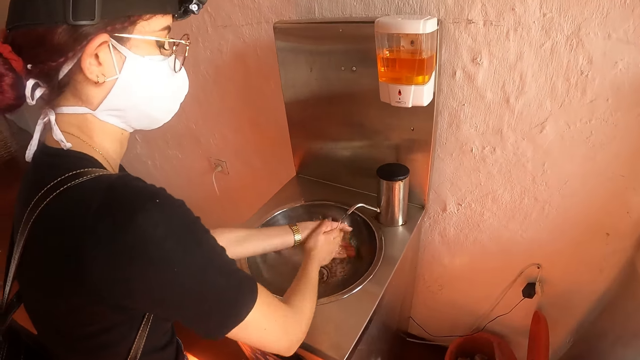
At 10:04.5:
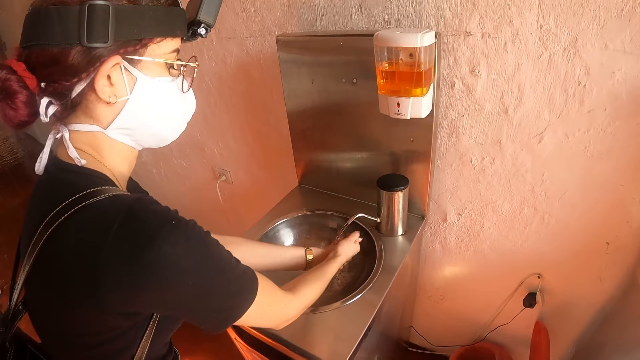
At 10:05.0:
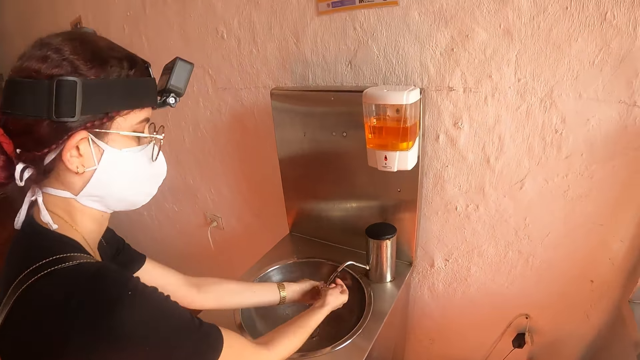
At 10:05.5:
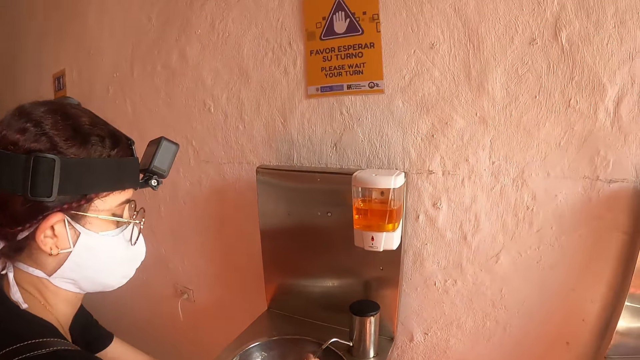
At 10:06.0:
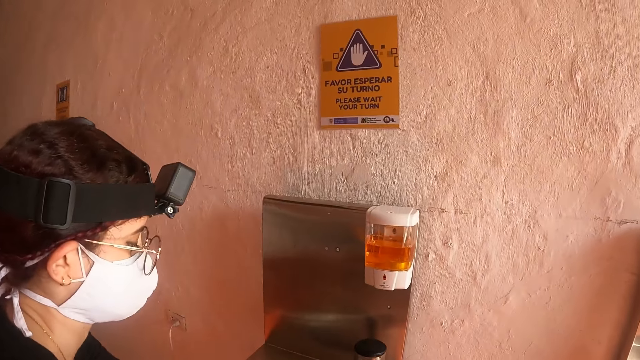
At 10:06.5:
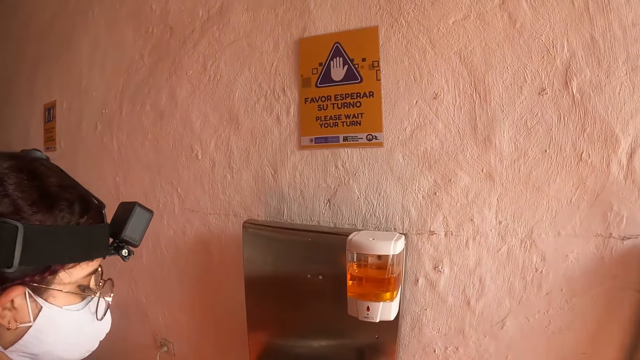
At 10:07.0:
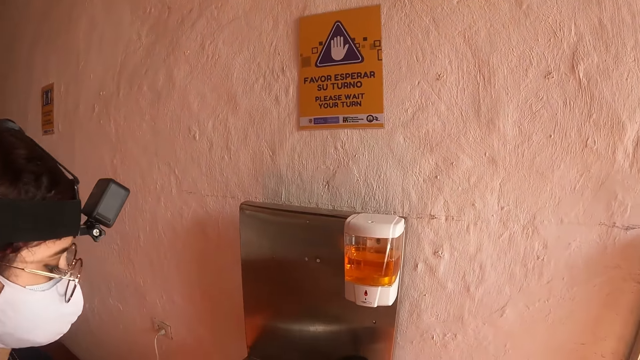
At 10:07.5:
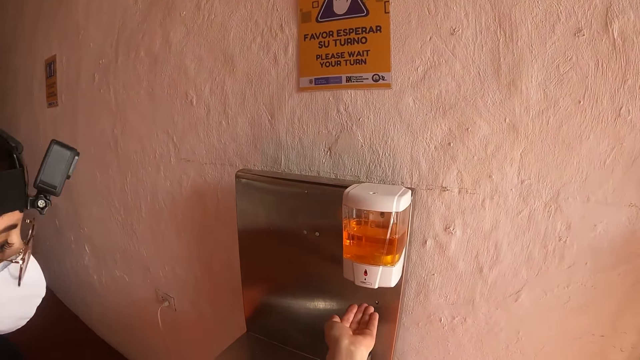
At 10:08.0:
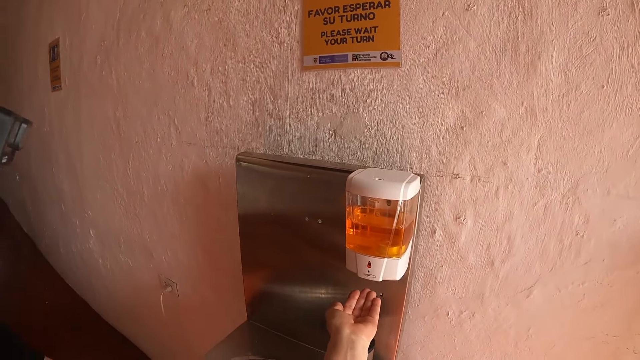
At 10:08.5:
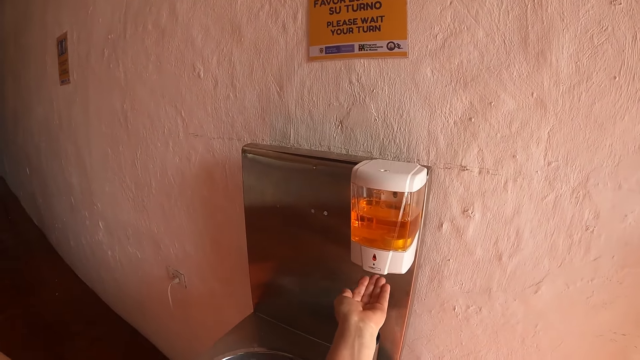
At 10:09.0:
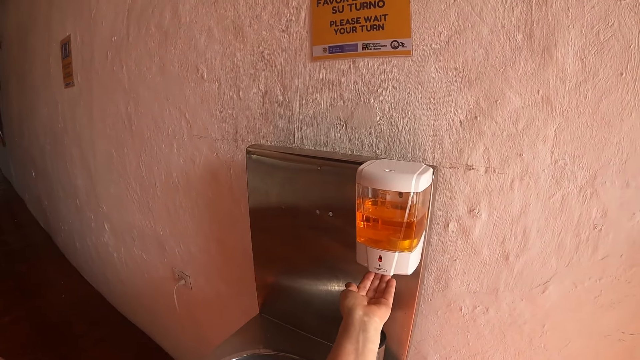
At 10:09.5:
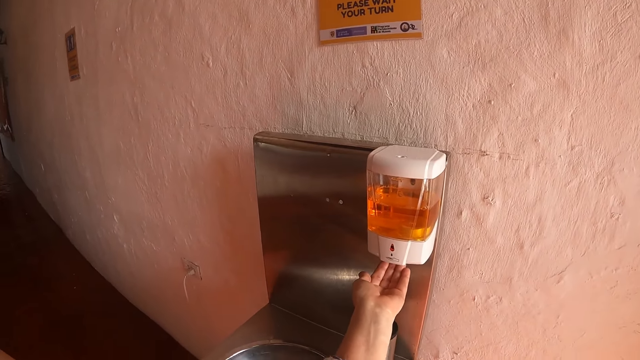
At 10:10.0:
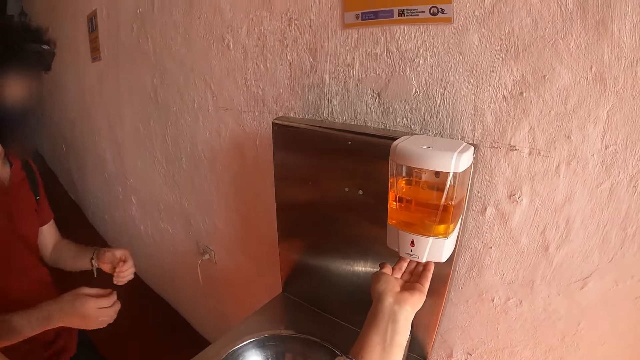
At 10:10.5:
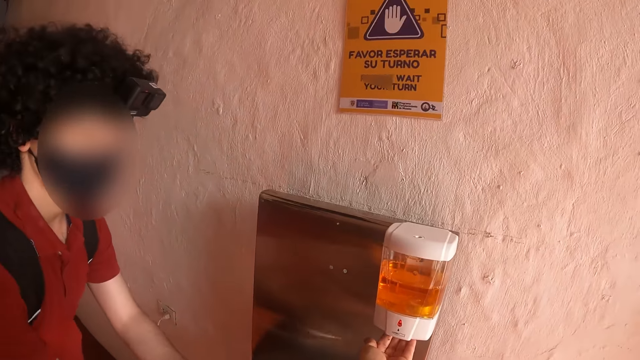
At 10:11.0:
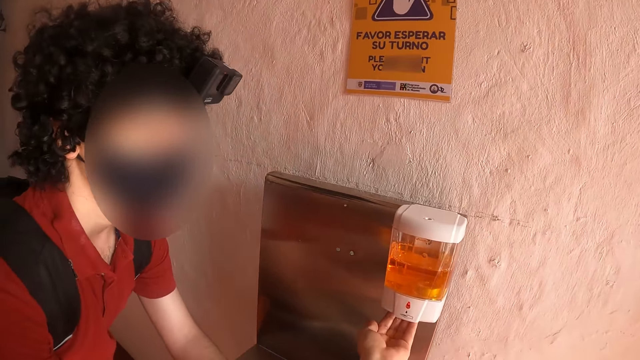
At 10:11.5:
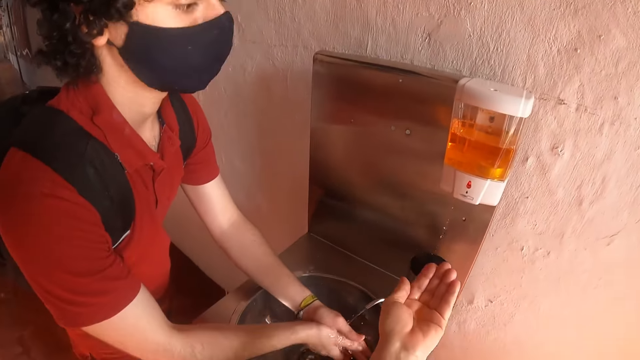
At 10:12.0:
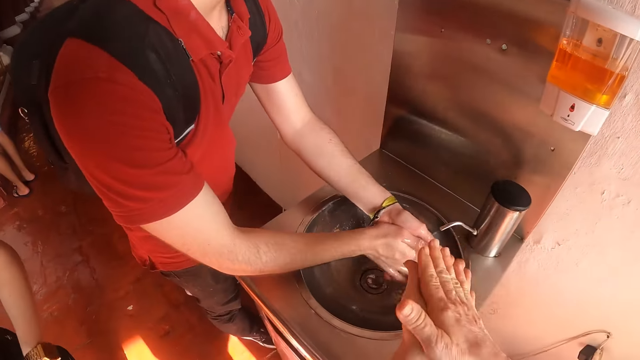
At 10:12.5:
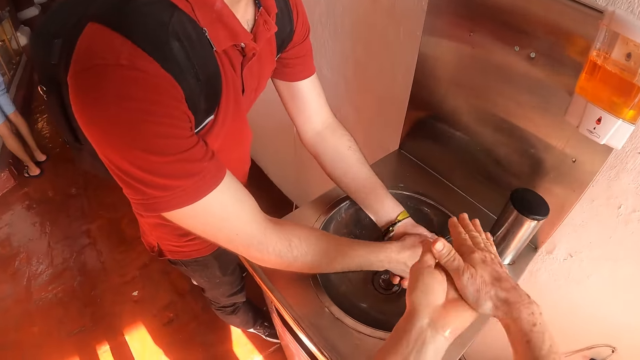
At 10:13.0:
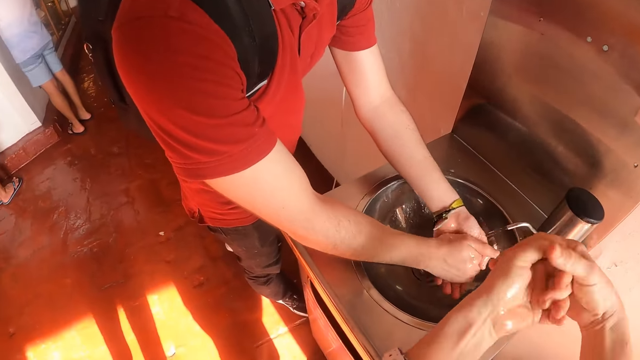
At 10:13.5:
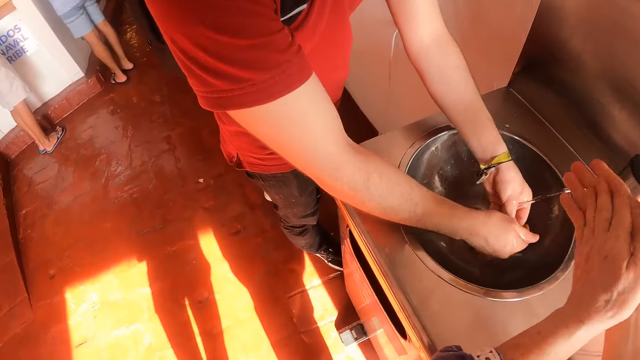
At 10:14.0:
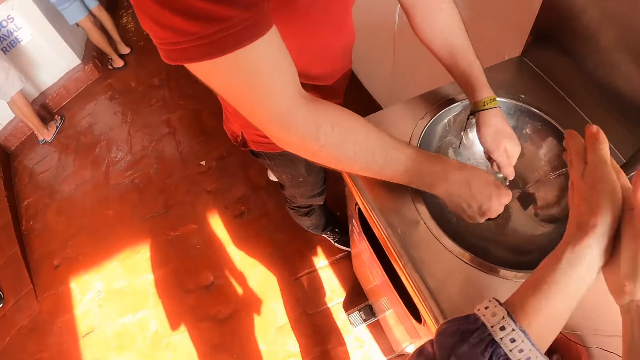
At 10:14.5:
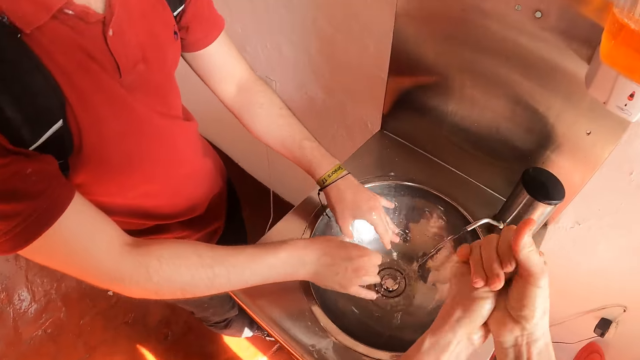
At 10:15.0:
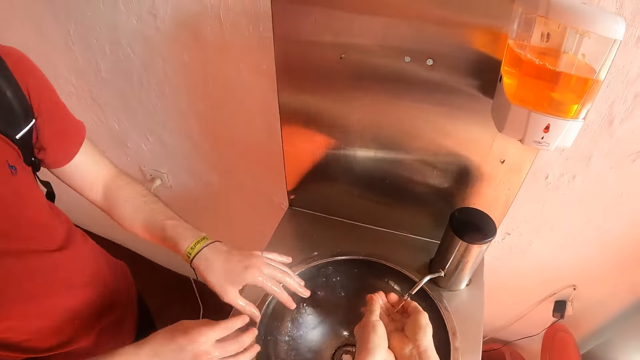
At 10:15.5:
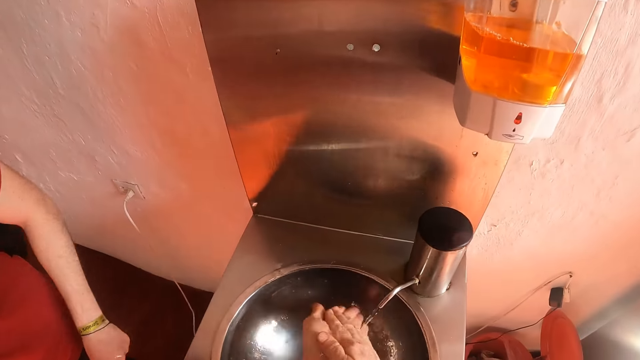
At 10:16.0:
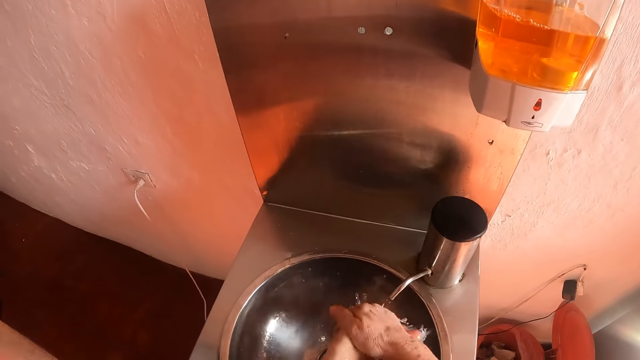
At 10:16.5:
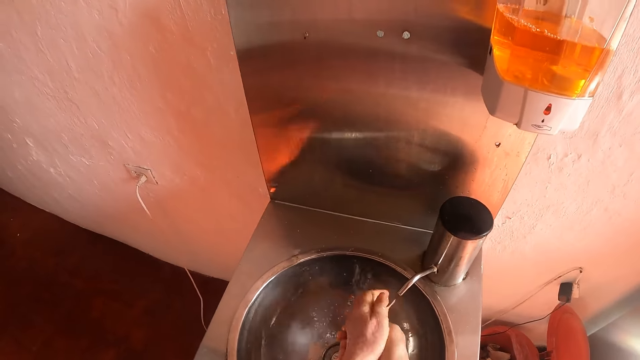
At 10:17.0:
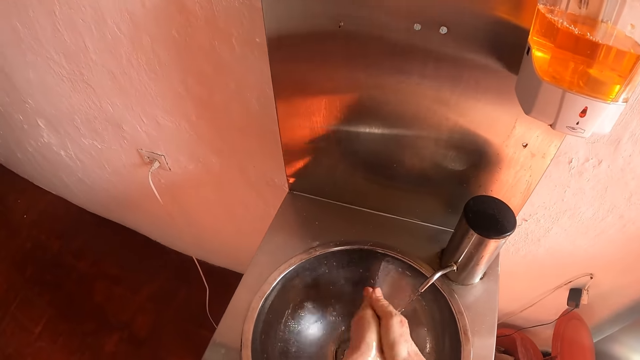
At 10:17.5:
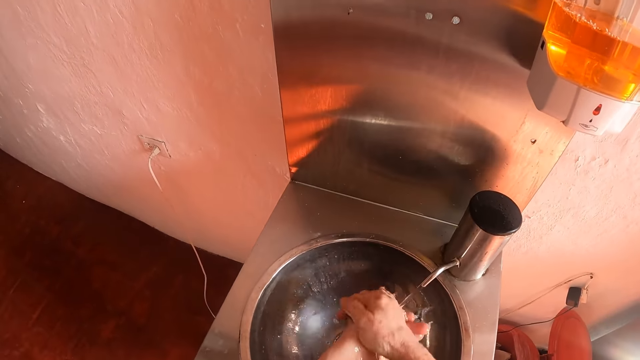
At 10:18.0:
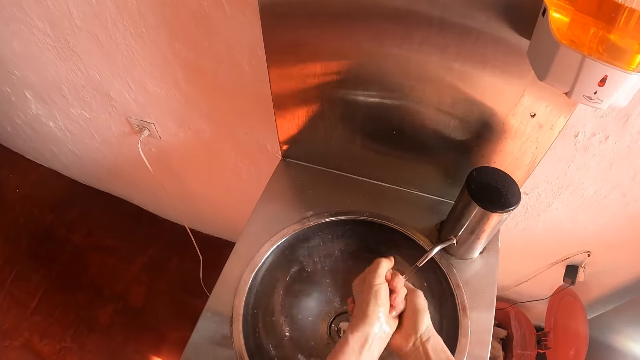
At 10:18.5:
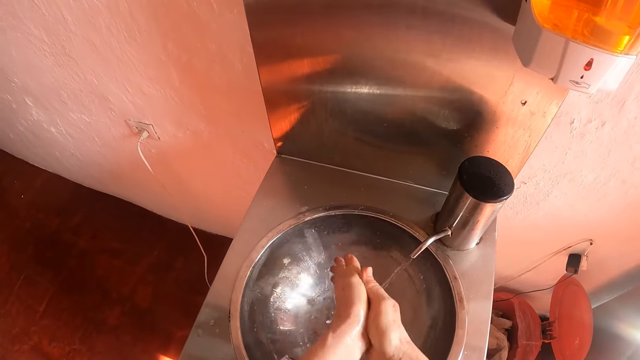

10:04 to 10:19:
The camera wearer applies hand washing soap on her hands. A man washes his hands in the sink. The camera wearer rubs her hands. She washes her hands in the sink.

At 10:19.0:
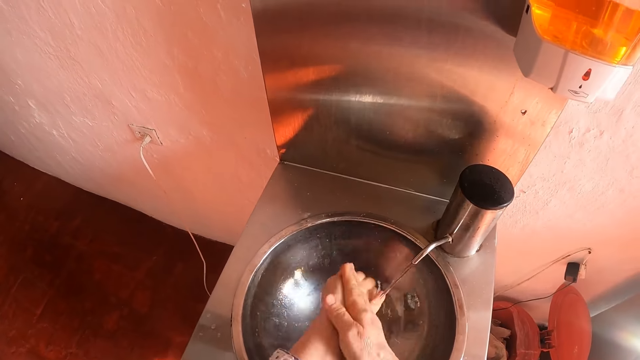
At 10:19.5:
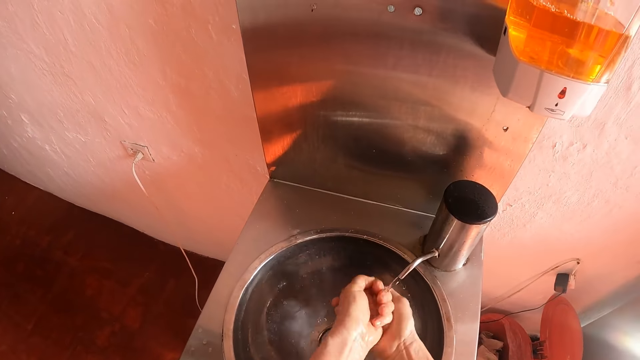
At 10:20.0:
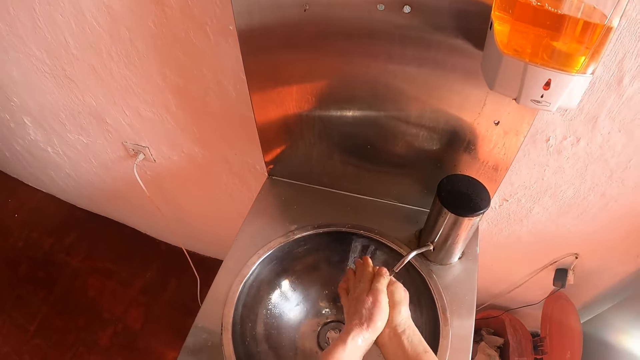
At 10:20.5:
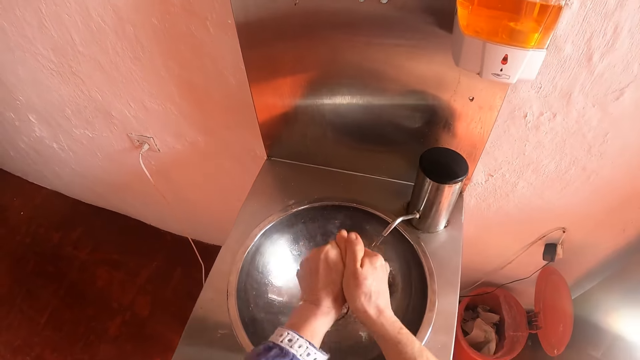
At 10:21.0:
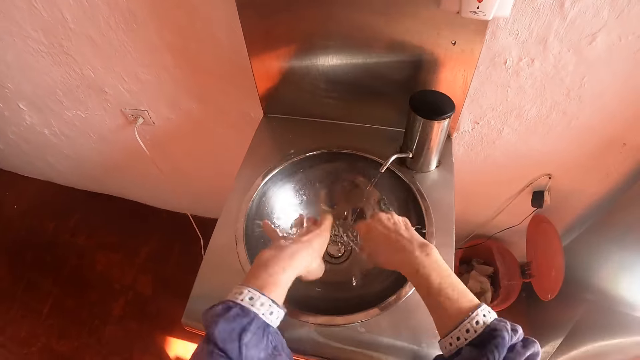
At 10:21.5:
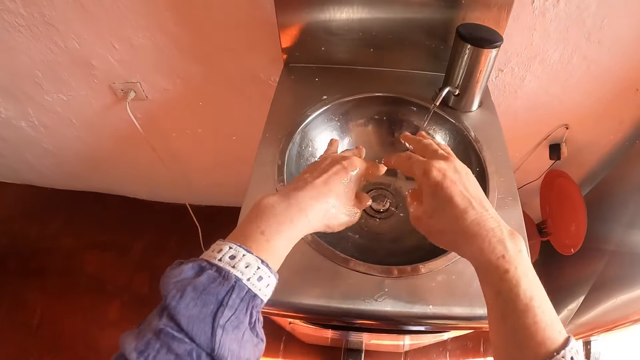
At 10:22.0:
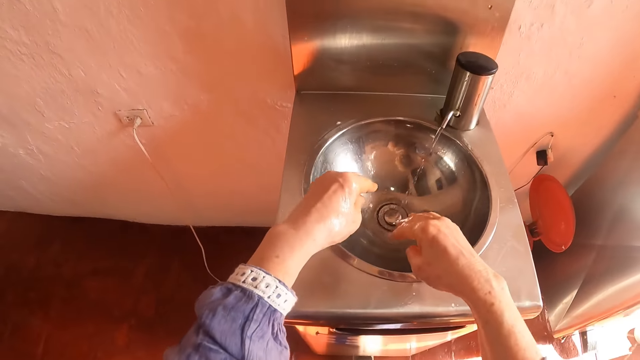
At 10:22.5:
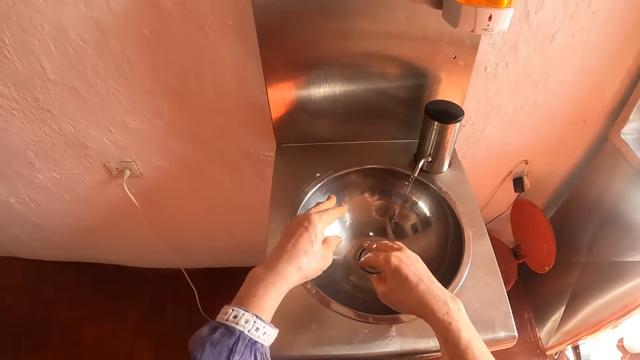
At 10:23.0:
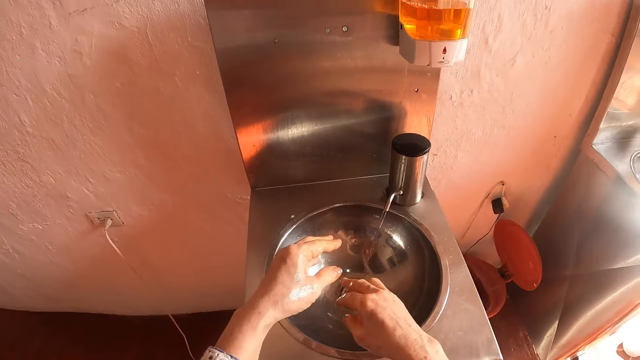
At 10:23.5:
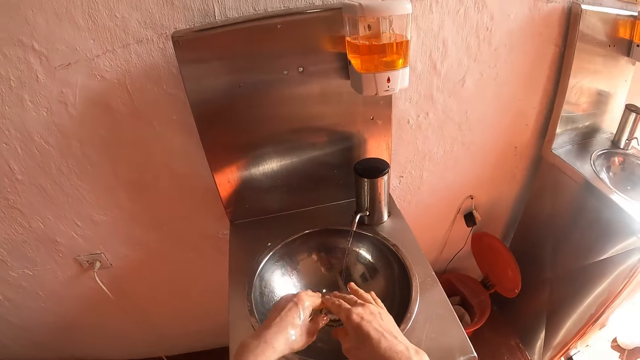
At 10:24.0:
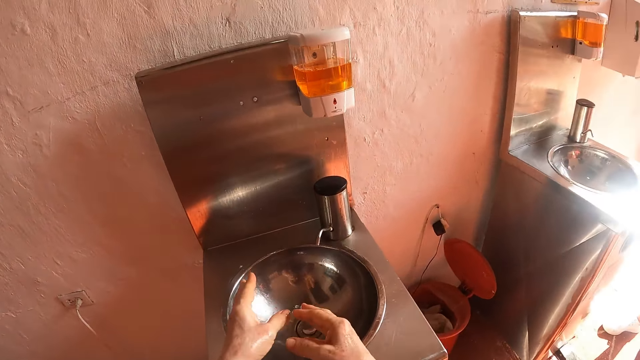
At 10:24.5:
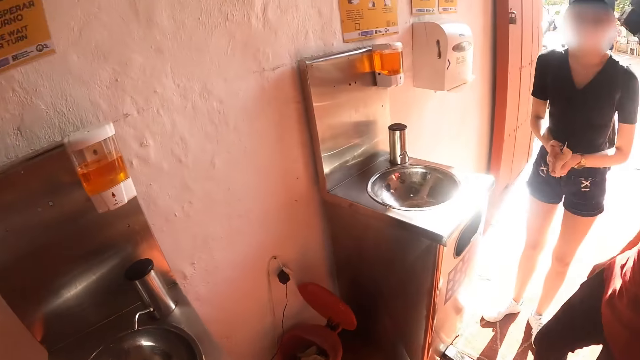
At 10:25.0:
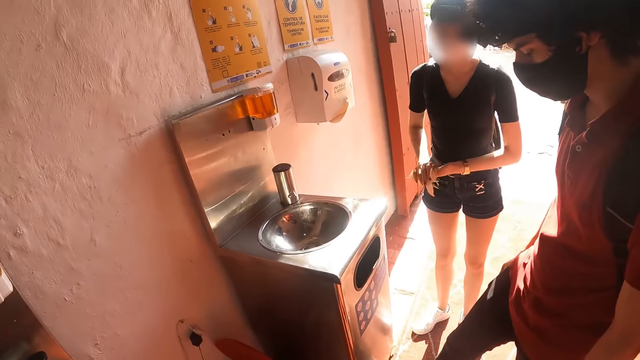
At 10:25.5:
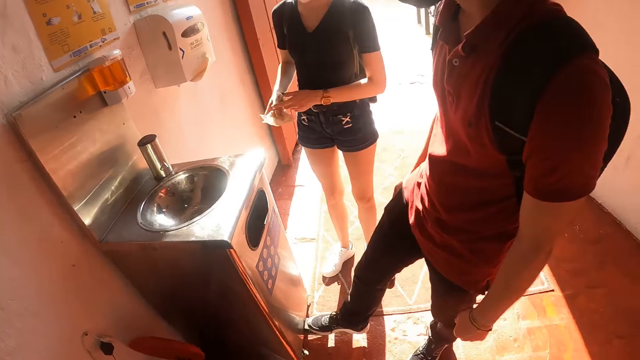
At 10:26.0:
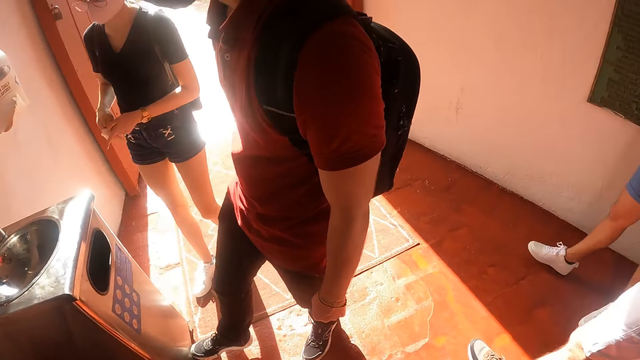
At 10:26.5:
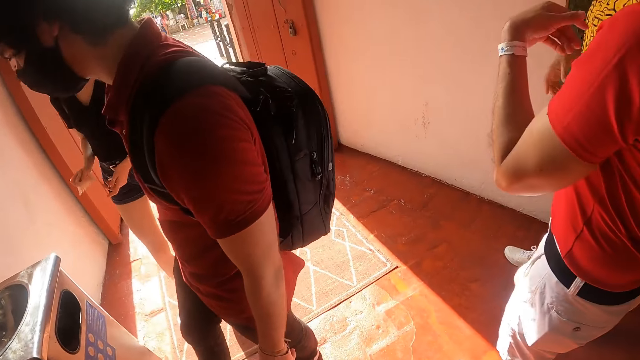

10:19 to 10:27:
The camera wearer shakes hands in the sink. They look around. A lady wipes her hands with wipe paper. The man stands beside the lady on the floor.
